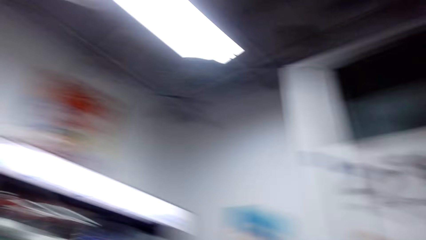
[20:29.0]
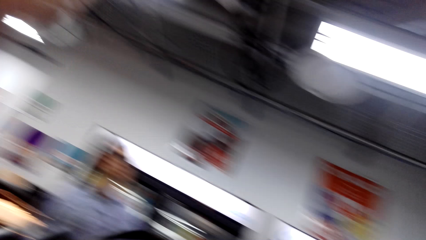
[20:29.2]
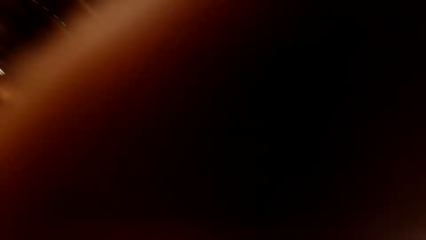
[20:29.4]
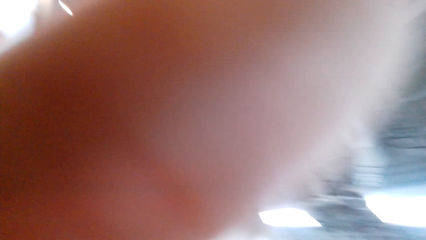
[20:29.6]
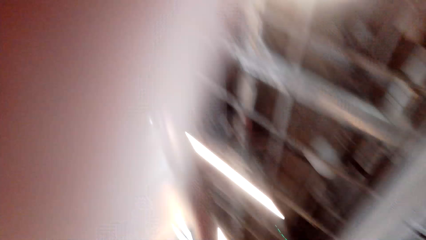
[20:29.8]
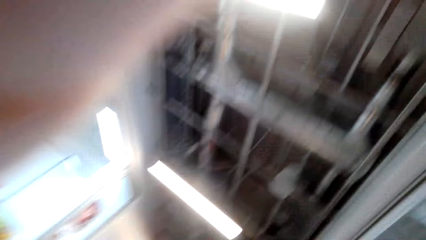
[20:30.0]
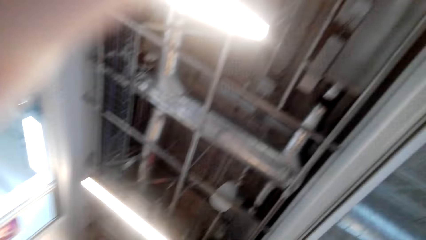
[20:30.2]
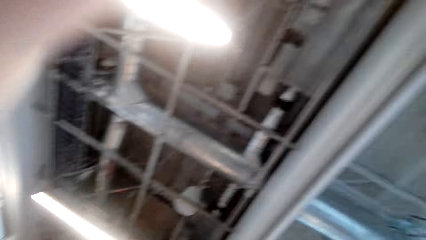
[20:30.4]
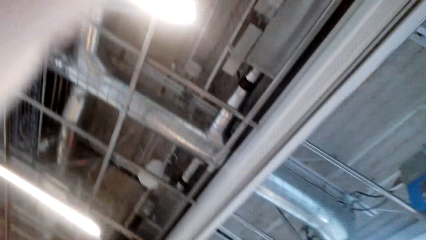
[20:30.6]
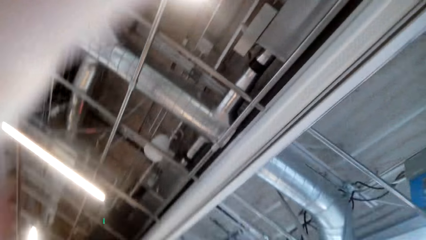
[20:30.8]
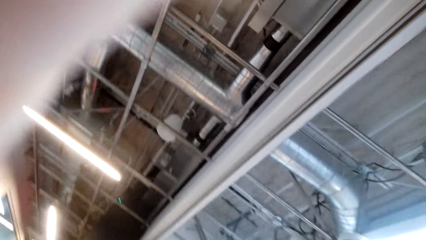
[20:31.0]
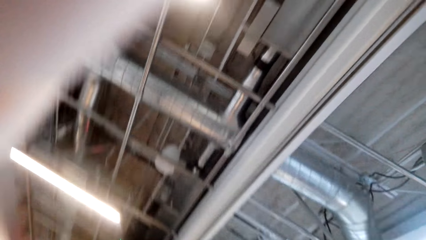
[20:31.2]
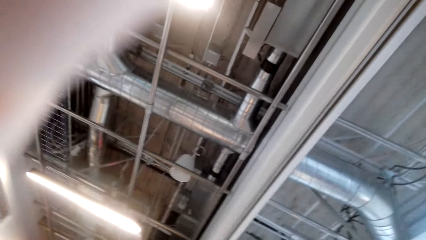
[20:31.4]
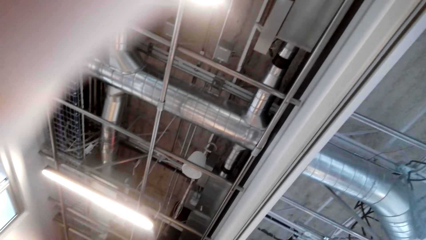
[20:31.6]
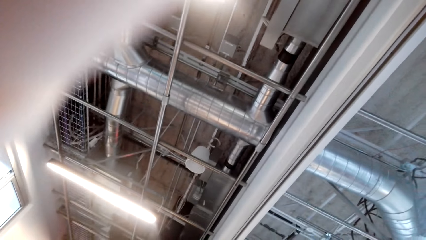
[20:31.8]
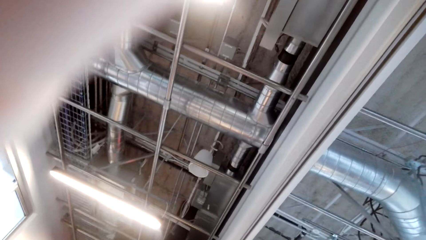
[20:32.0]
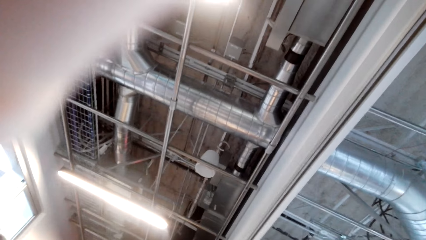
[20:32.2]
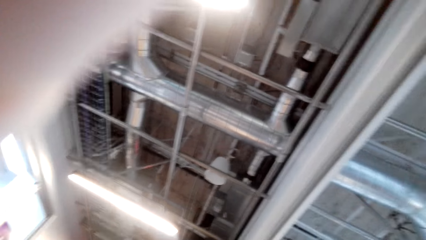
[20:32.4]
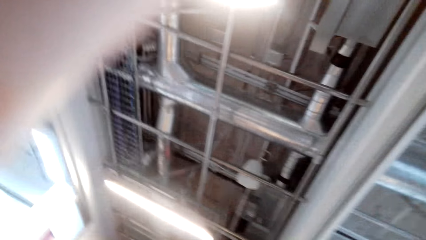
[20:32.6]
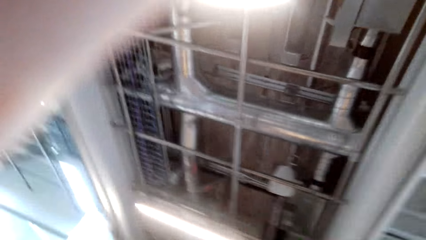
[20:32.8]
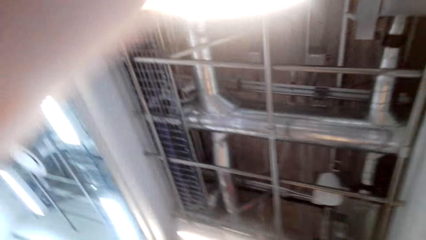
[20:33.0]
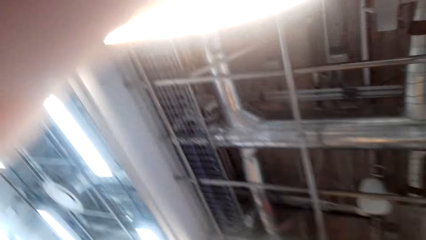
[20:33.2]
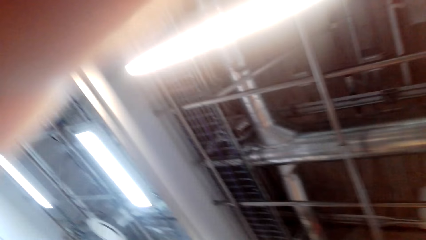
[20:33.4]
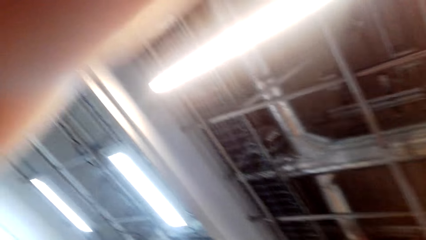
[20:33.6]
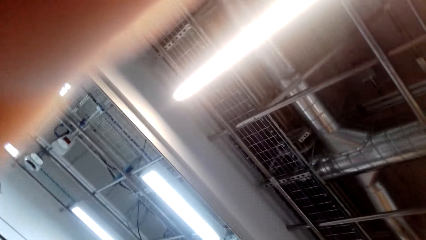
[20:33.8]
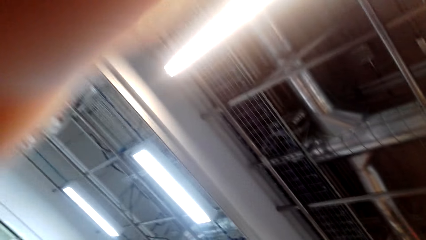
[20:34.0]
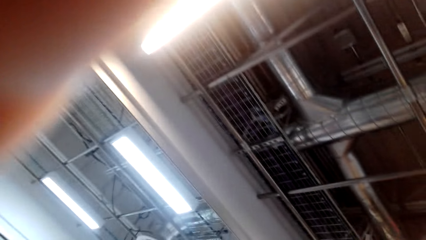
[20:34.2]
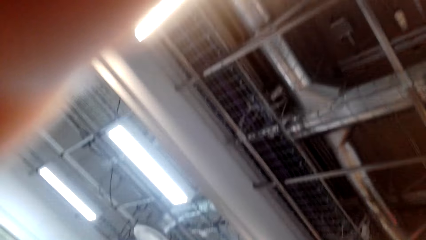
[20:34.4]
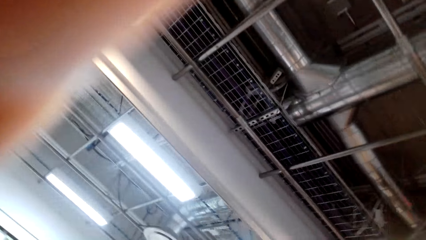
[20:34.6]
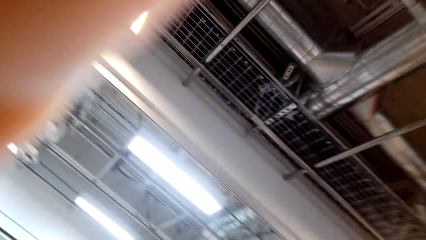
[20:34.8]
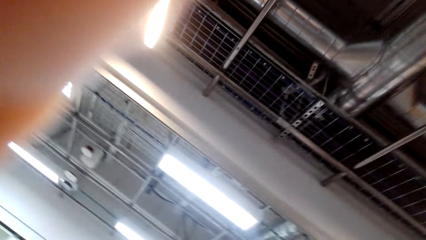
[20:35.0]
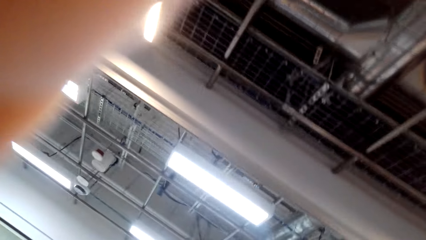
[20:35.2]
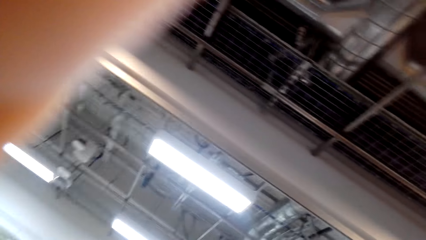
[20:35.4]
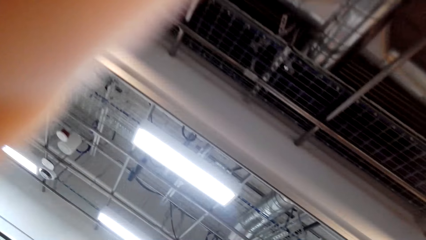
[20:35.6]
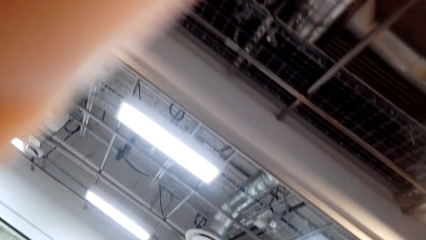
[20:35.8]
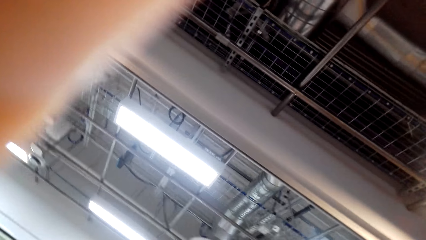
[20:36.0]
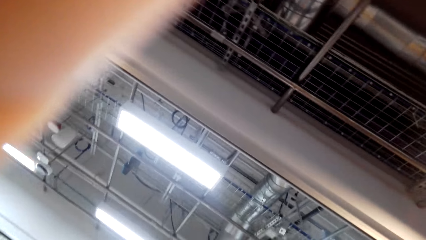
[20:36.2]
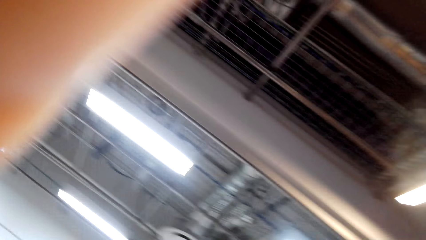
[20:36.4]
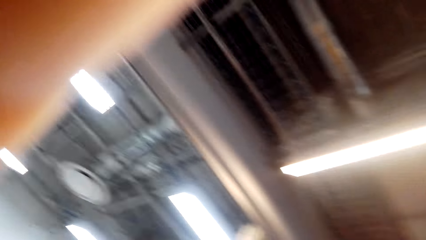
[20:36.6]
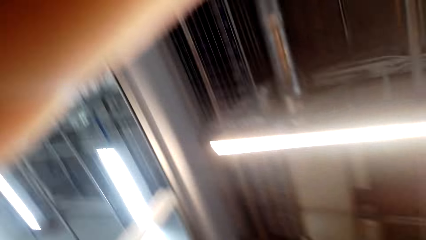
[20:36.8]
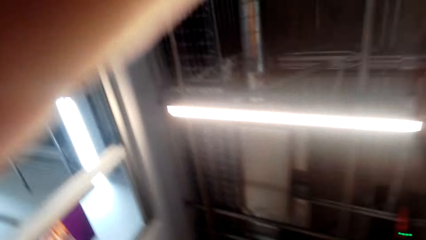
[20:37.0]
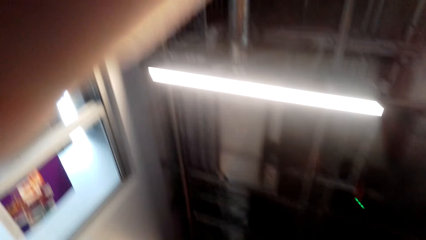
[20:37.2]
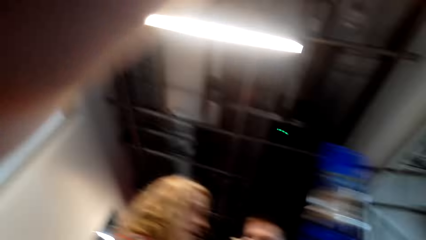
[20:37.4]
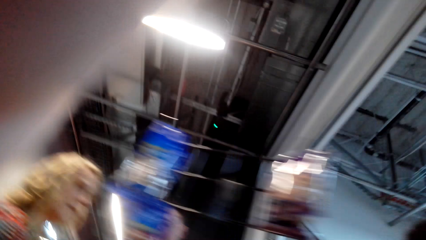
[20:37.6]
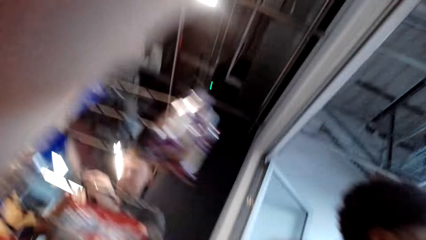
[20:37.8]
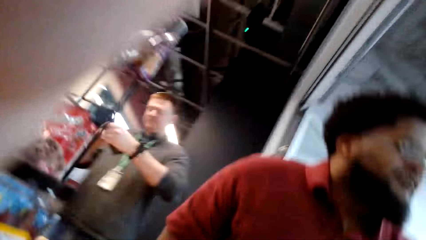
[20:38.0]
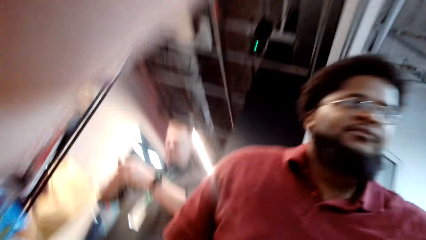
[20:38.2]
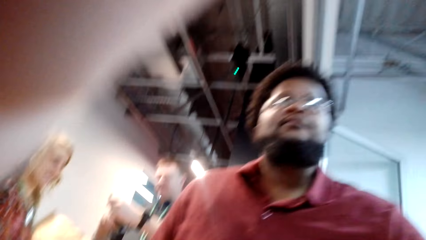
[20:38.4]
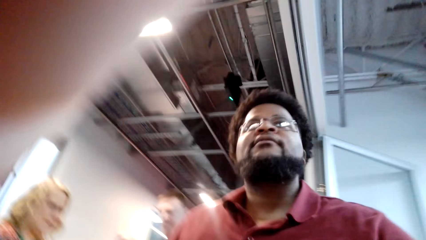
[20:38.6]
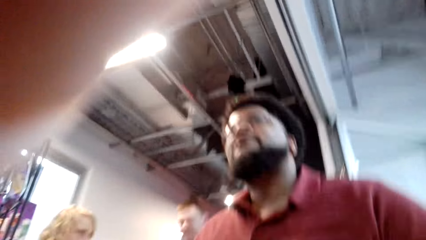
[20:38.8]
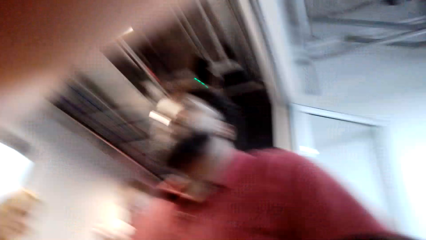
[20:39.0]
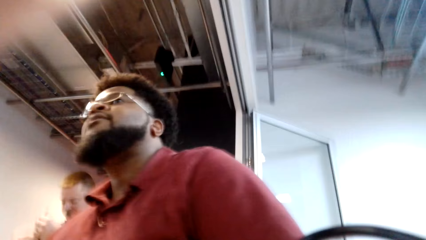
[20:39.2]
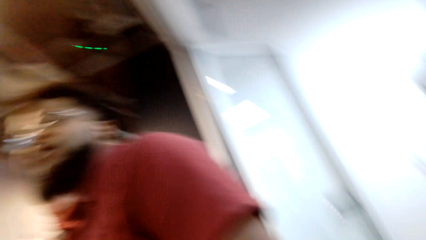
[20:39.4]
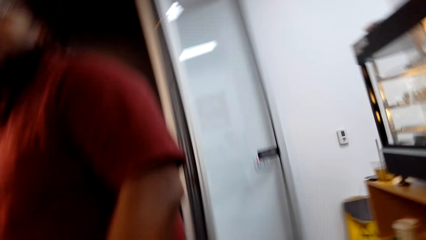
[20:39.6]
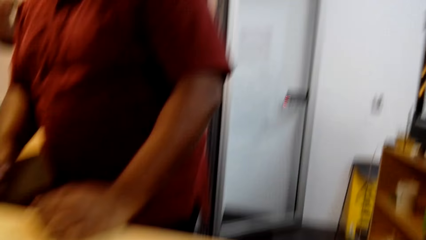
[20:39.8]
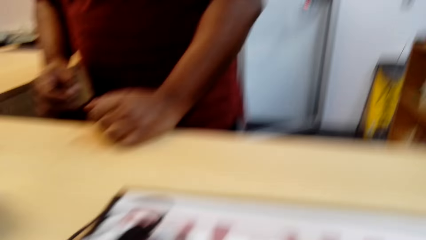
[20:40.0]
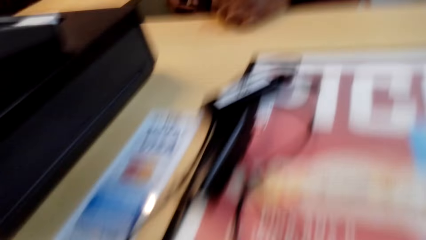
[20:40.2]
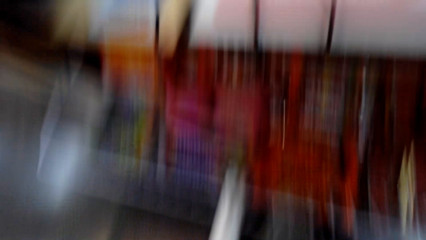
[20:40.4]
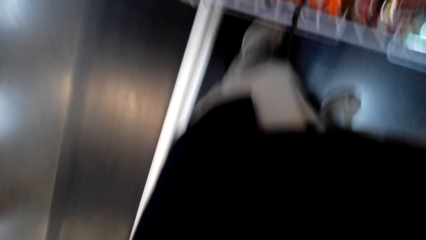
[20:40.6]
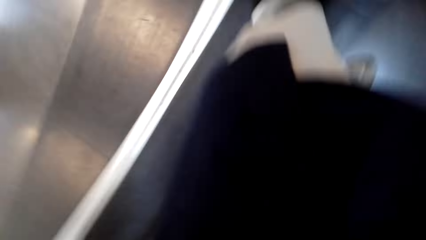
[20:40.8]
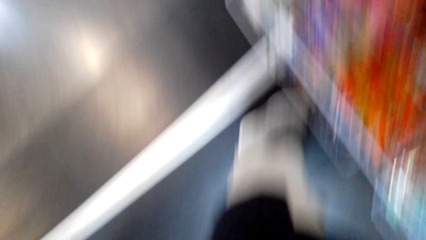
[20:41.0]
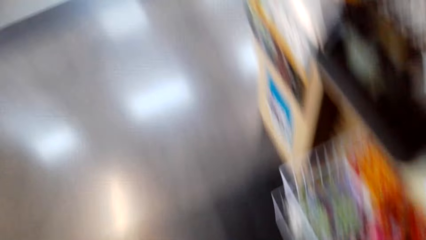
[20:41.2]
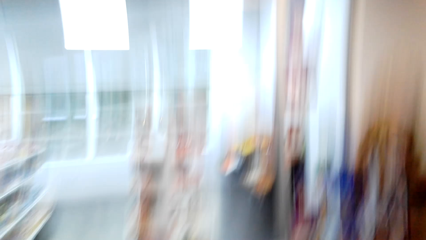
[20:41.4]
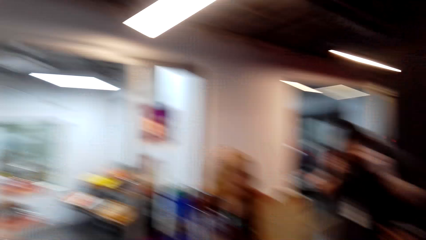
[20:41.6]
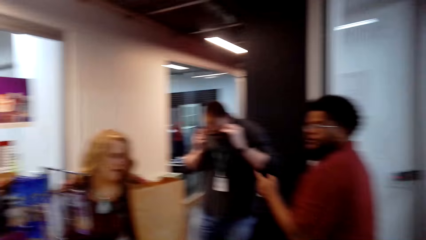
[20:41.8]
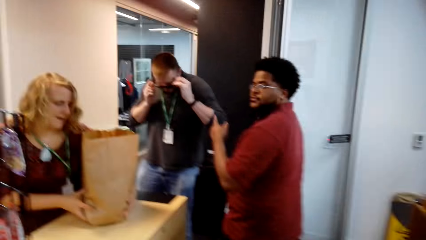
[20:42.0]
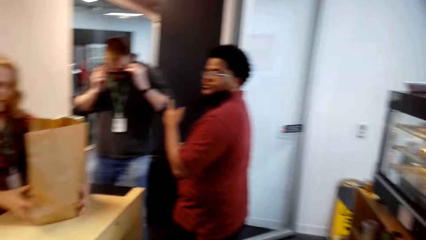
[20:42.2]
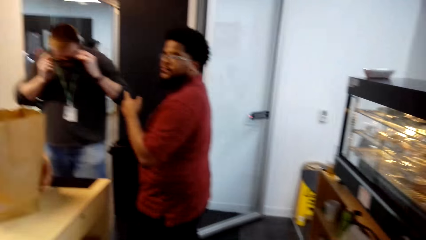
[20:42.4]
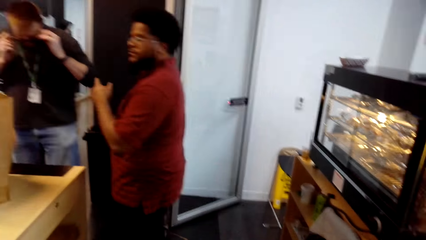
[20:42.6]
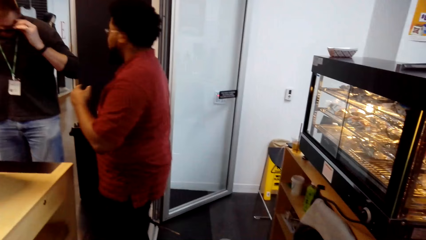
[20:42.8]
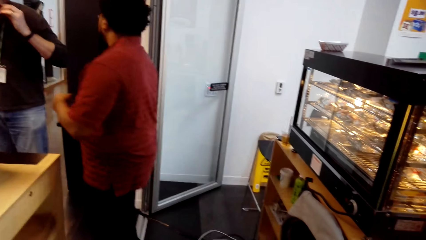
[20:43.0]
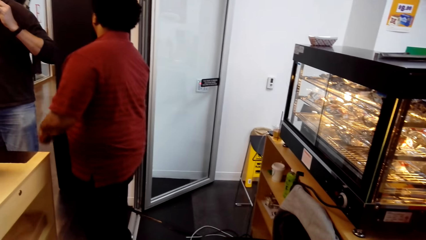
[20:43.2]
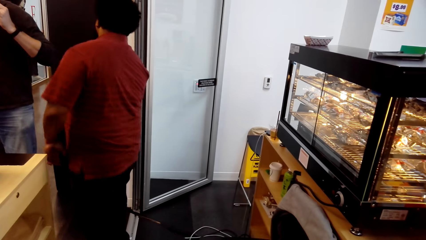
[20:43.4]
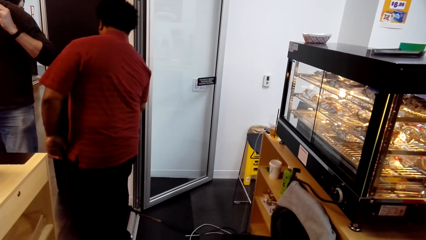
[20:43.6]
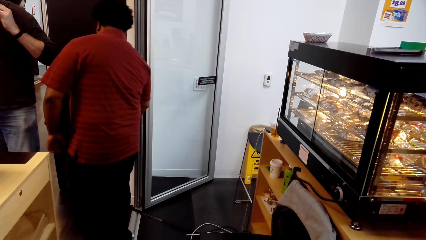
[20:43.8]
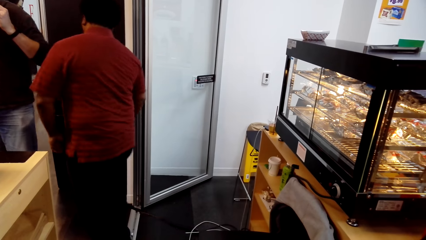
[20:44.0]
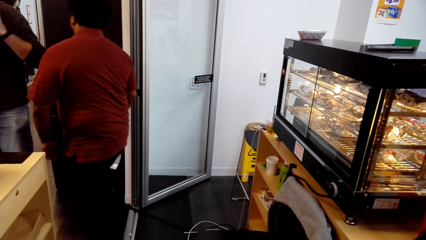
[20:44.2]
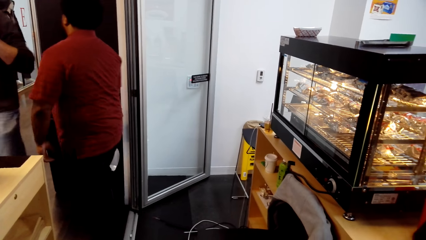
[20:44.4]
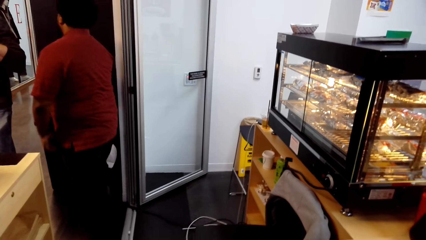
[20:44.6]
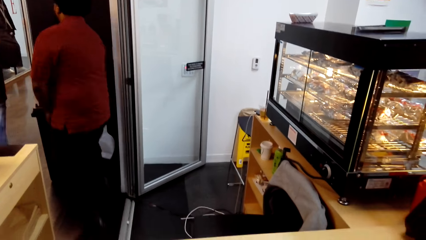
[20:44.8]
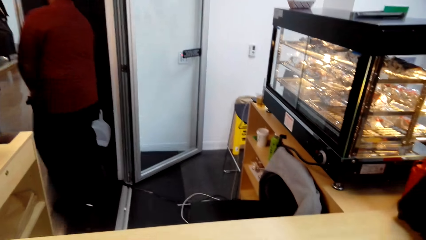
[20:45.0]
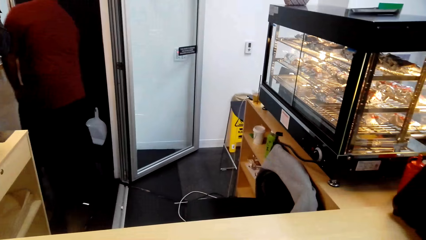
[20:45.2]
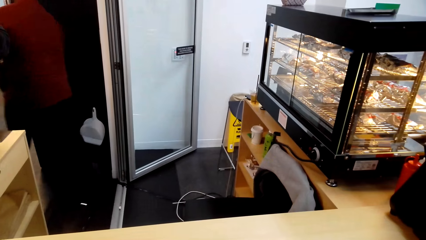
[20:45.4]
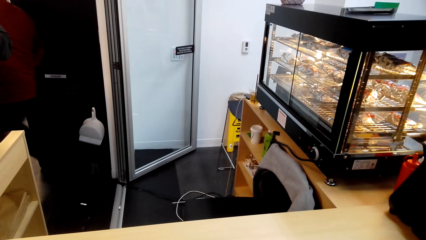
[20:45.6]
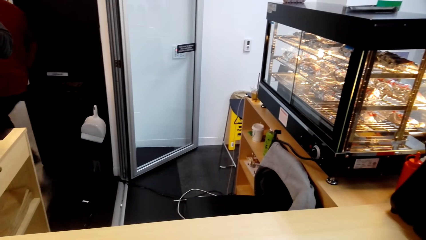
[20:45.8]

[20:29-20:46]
The camera wearer looks around. They talk with a man. They stare around the shop.
